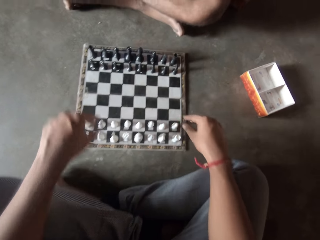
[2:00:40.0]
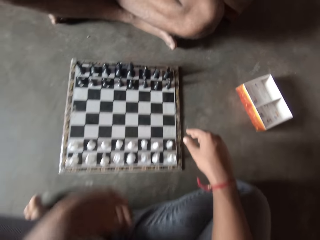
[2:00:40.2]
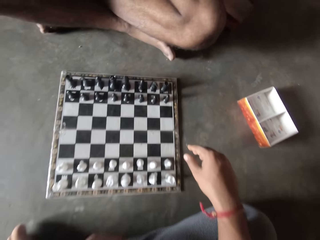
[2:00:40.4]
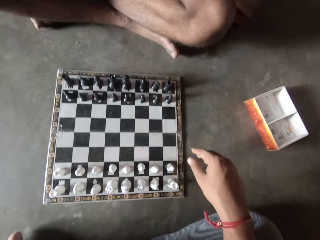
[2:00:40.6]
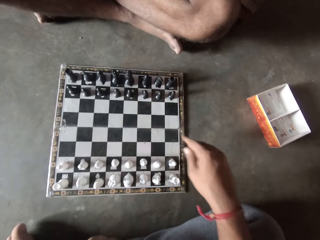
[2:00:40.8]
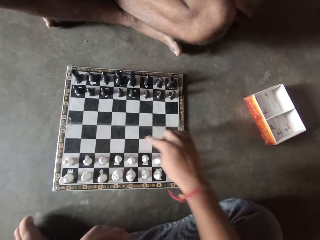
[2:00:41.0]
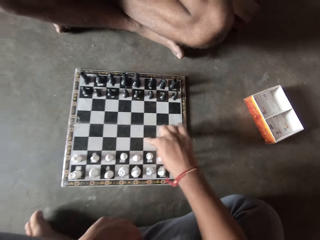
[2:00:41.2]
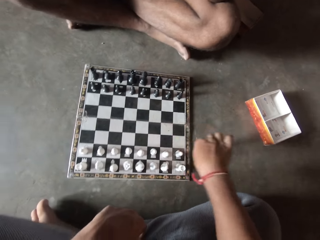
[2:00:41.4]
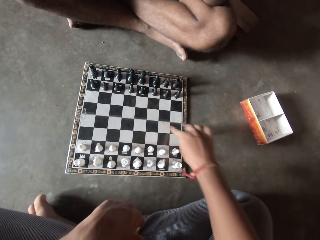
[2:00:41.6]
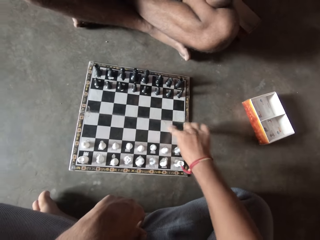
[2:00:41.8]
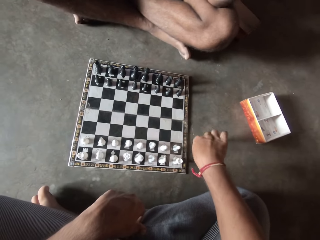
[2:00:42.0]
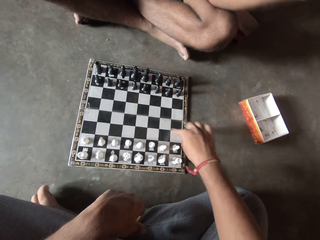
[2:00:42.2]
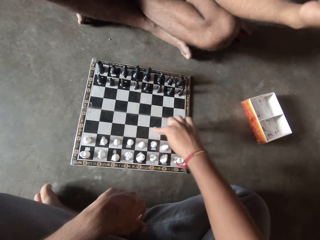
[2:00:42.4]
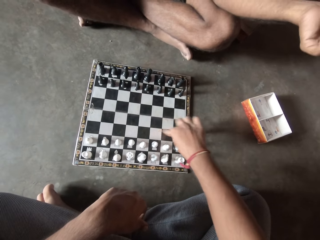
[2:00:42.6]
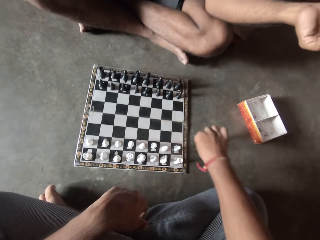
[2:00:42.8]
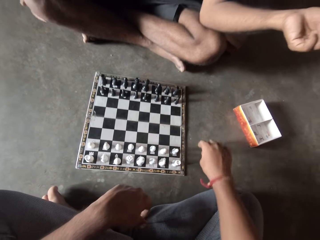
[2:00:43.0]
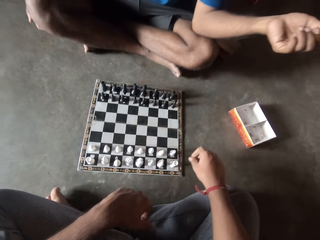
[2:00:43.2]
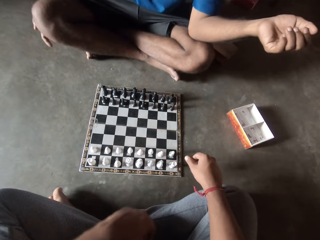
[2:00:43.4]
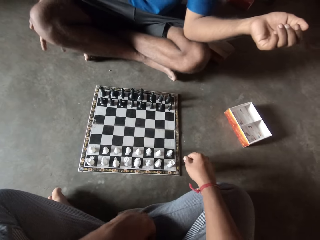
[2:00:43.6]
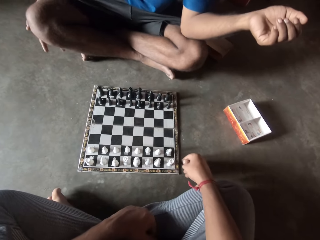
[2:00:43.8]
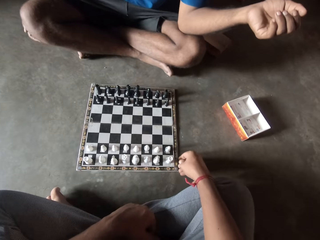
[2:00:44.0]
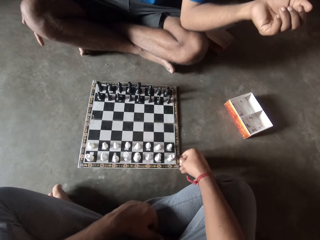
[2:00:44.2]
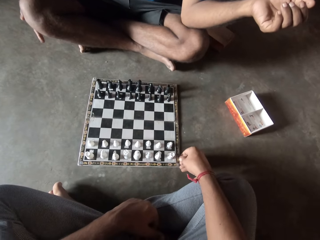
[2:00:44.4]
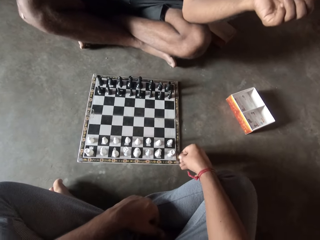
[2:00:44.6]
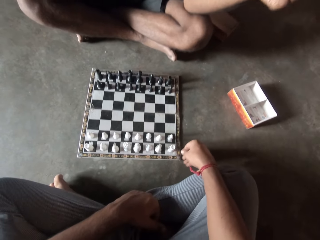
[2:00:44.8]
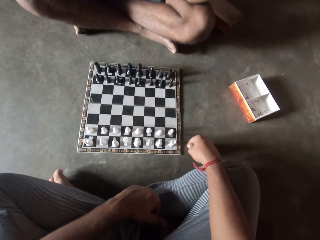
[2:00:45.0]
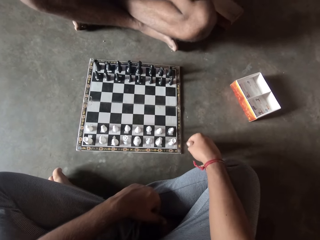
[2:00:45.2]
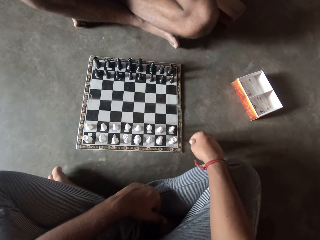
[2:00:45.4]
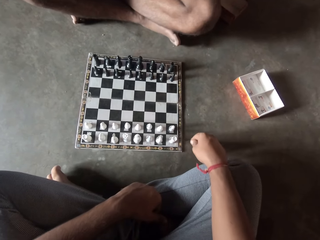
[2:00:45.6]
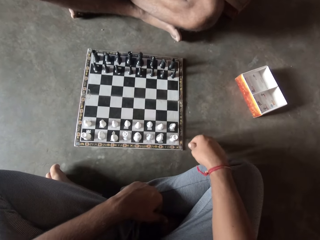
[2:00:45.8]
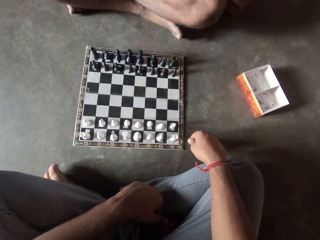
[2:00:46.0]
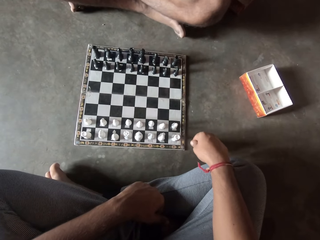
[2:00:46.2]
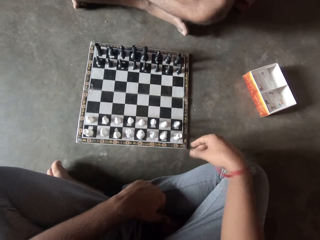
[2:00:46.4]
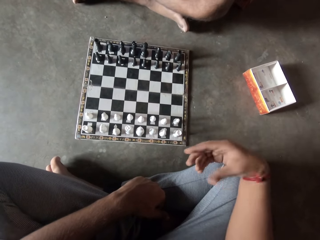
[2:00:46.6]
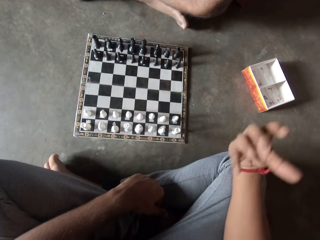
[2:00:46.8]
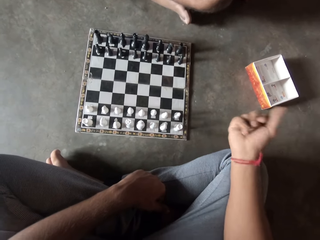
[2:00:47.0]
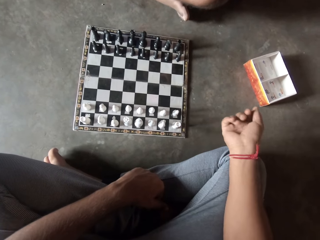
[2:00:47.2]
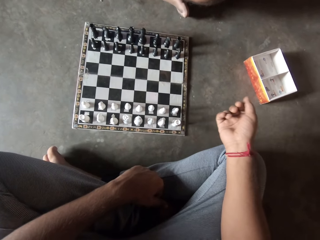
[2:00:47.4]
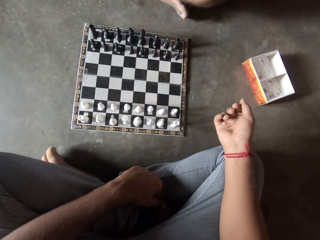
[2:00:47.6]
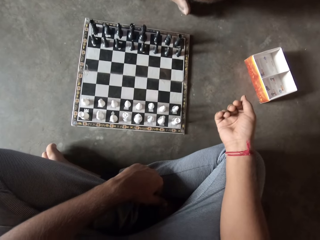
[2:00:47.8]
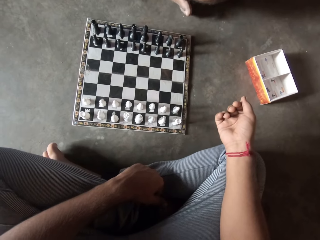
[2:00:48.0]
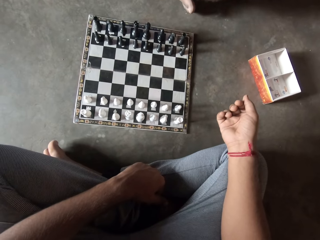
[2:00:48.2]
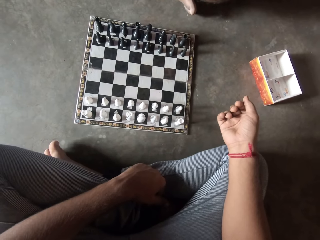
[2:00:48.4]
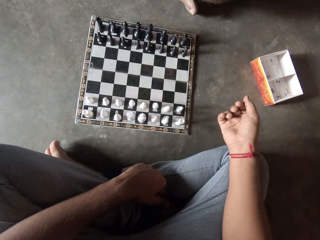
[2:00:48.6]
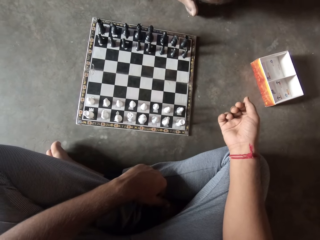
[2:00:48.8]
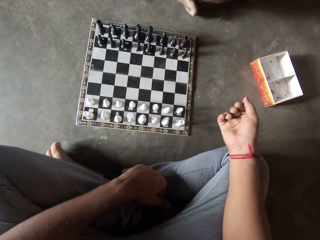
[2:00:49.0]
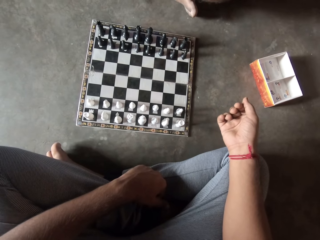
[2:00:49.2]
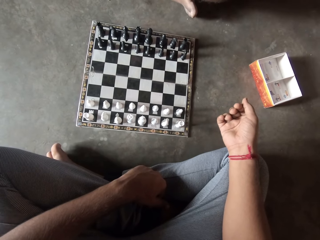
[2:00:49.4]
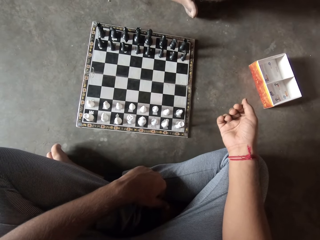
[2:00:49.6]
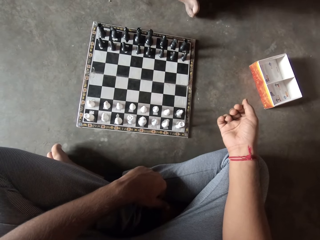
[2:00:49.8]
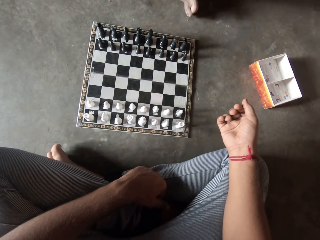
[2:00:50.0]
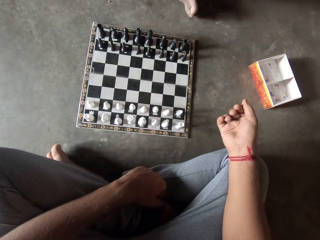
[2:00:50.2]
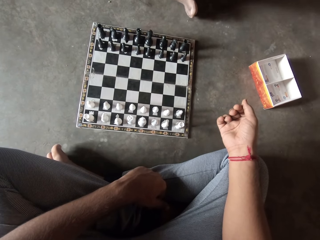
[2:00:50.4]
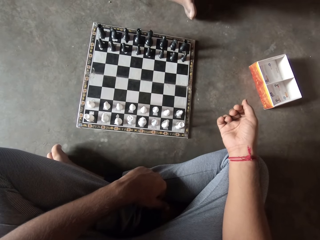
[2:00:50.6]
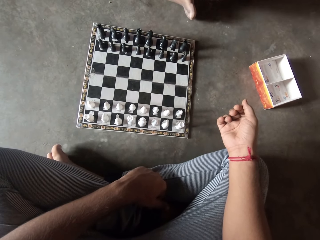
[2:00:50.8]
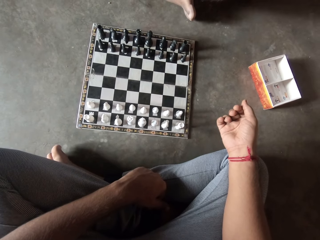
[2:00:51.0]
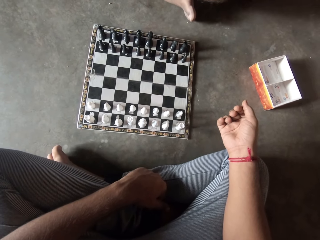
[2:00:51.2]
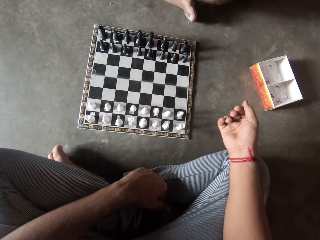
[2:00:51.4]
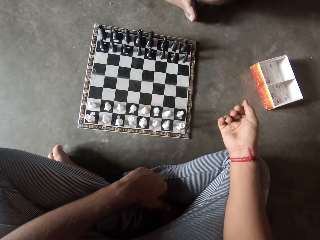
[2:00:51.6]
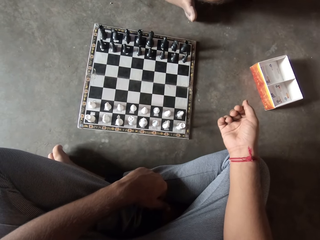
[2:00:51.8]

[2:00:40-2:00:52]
The camera wearer moves his finger along the surface of the chess board. A man moves a hand. The camera wearer moves the chess board on the floor with a hand. He moves a hand.

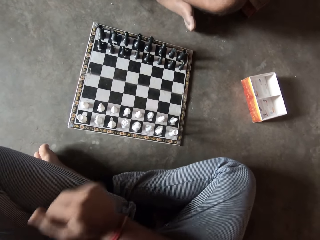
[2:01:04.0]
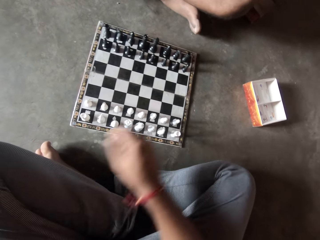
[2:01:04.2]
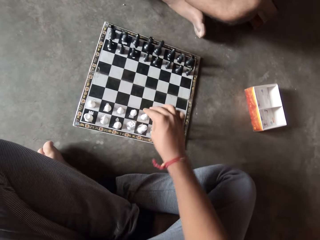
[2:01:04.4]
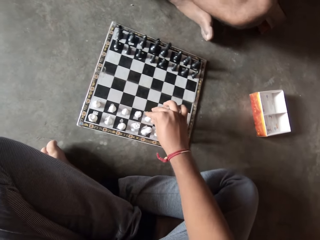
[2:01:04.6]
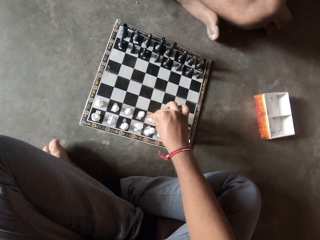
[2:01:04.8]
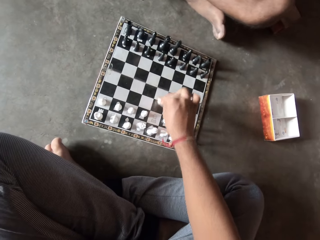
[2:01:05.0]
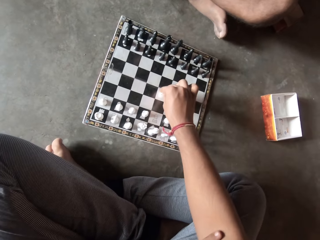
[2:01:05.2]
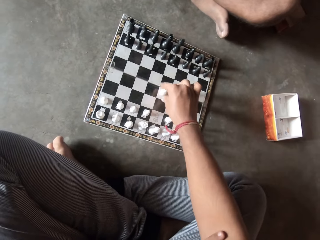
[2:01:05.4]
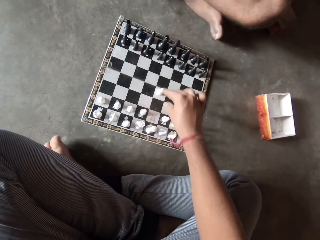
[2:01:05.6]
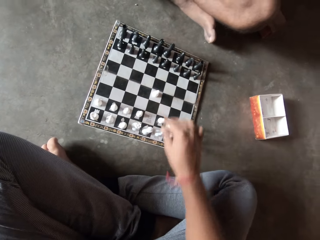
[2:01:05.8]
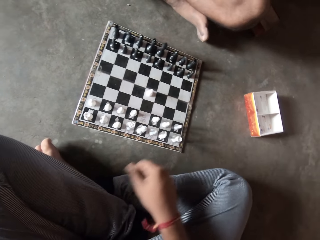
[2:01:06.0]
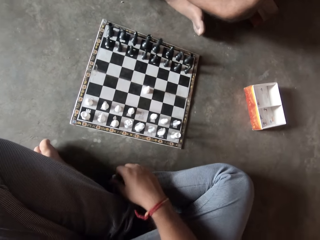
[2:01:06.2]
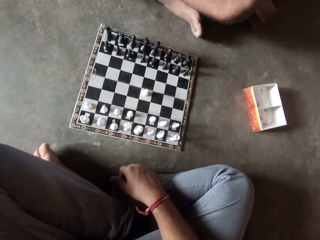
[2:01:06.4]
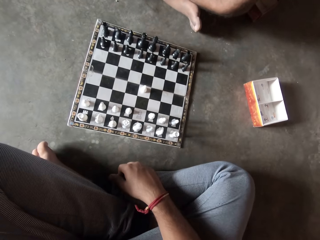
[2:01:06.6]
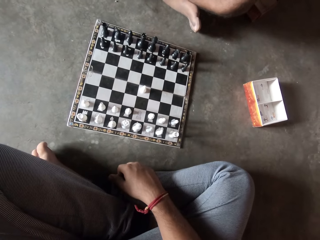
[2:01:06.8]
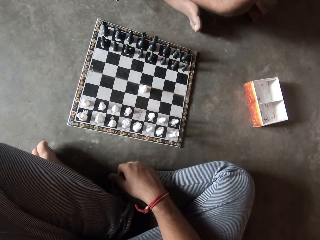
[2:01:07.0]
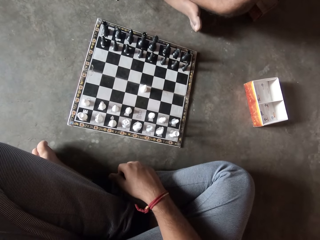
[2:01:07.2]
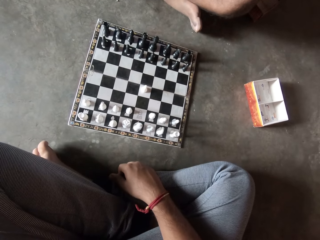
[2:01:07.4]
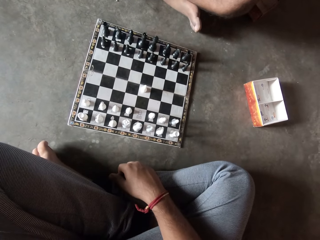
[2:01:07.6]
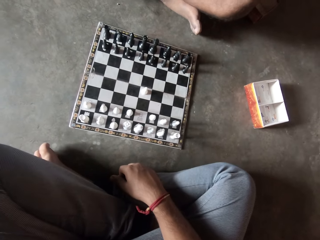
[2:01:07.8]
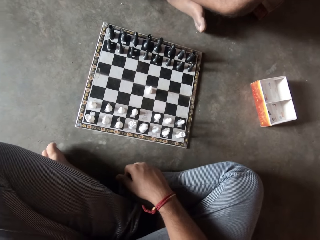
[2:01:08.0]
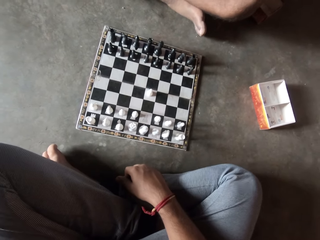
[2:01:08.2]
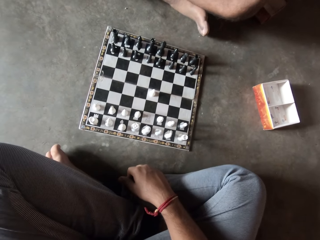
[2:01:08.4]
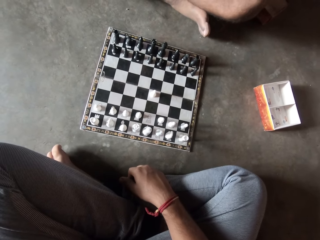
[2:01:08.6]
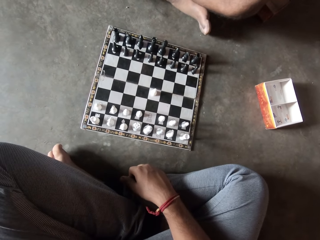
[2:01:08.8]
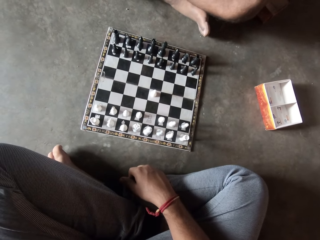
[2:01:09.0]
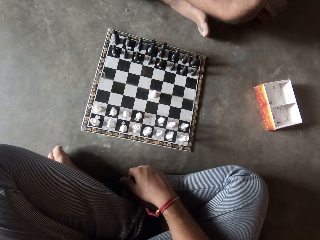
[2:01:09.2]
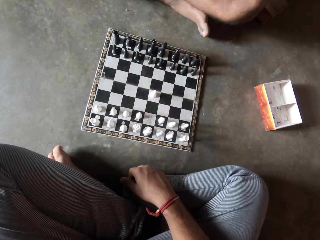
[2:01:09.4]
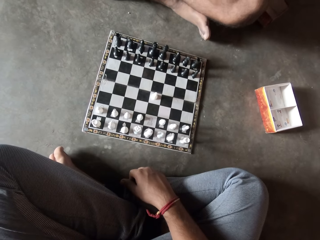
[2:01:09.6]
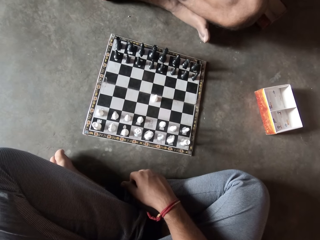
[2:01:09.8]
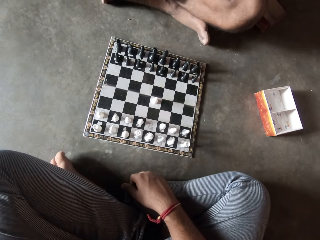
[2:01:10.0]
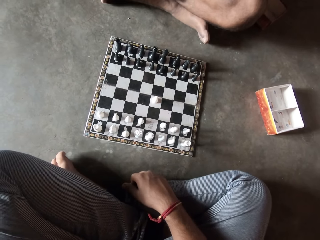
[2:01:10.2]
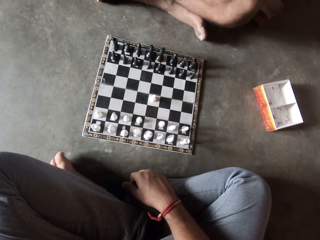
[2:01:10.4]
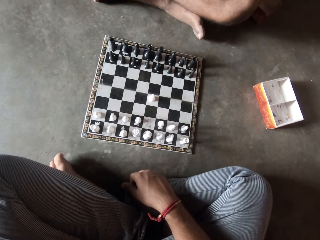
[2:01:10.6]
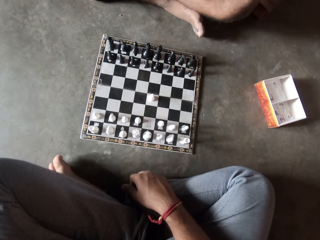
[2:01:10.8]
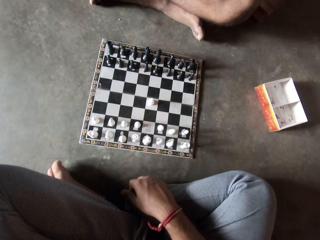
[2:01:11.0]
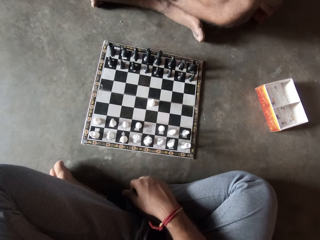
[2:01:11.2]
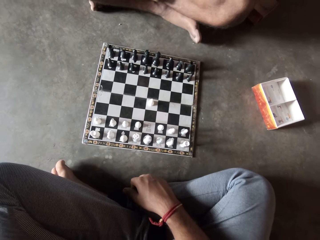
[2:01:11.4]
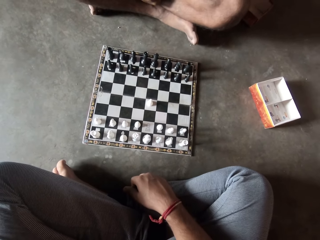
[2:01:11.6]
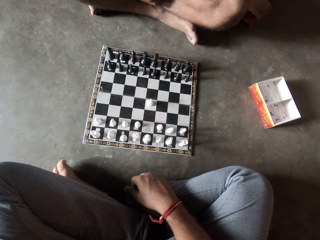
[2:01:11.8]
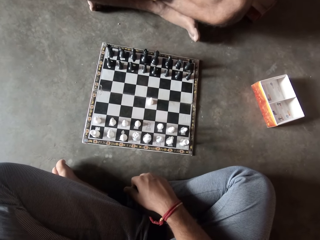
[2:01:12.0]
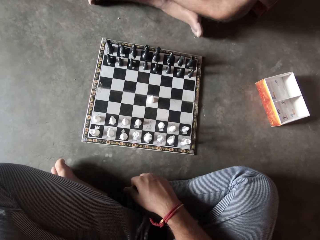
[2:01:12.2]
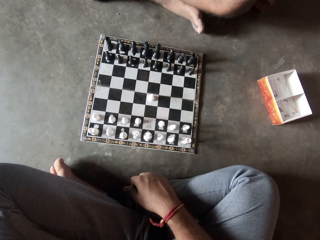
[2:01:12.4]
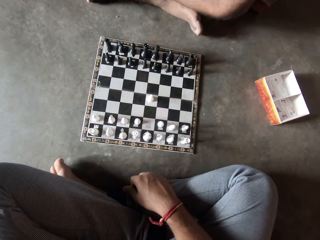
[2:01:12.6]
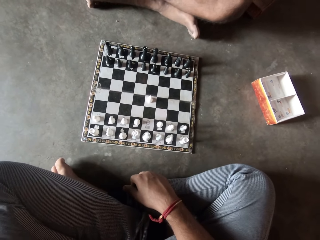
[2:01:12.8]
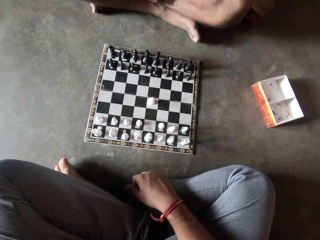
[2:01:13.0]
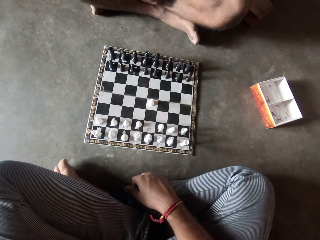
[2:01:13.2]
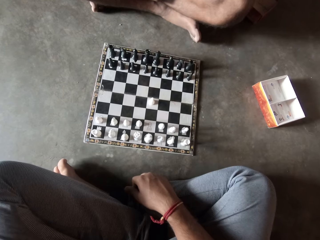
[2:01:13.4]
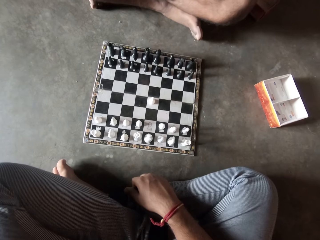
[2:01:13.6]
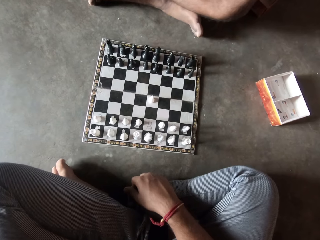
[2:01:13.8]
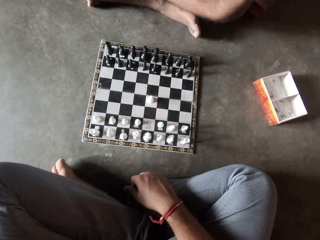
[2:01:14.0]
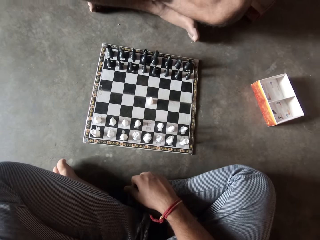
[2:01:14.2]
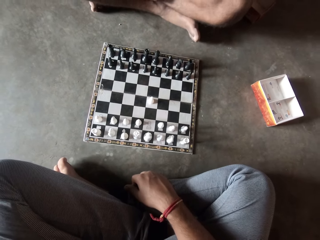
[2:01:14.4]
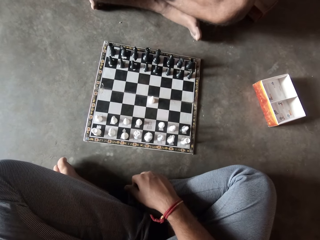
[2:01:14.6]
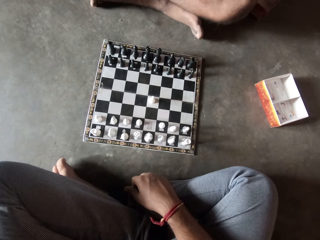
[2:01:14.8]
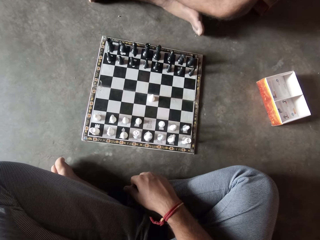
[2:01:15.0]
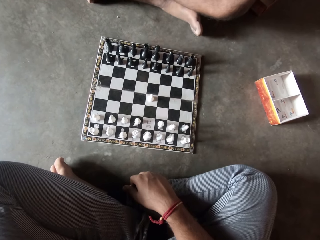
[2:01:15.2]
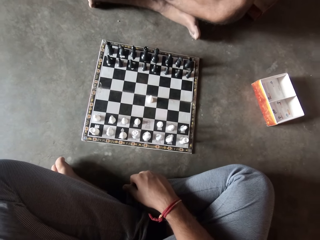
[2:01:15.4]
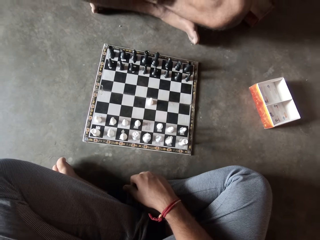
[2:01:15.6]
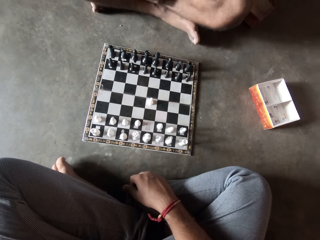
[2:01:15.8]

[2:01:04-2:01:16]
The camera wearer moves a white piece on the chess board on the floor. He lays his hand on his feet.
